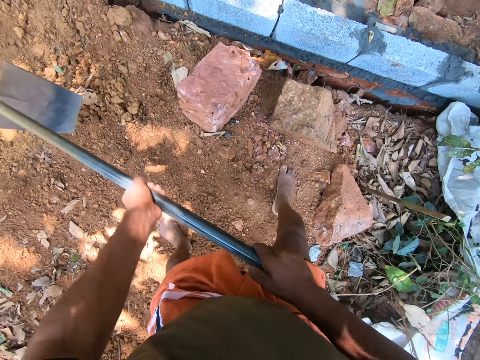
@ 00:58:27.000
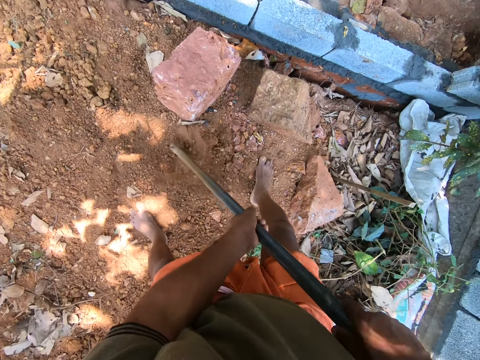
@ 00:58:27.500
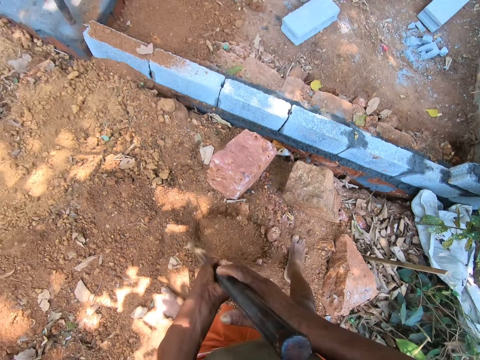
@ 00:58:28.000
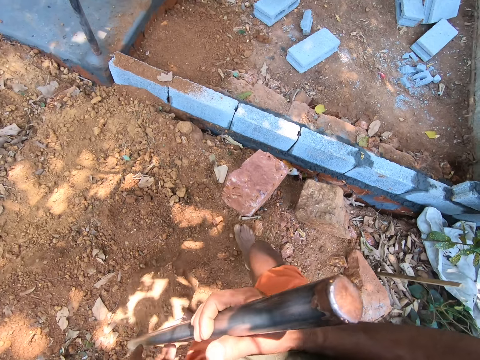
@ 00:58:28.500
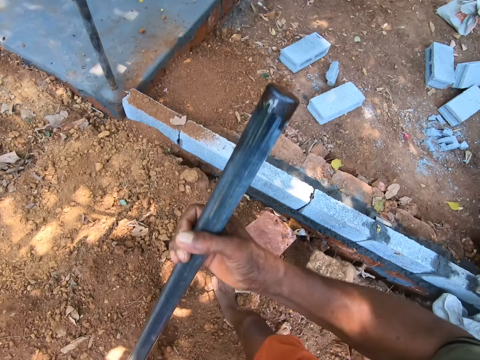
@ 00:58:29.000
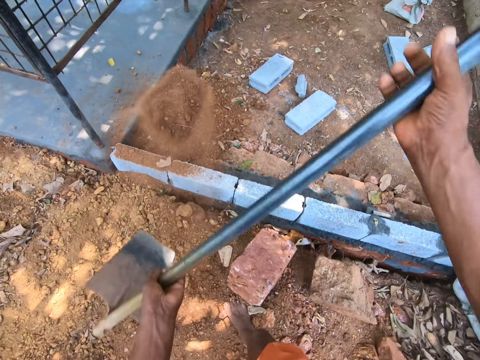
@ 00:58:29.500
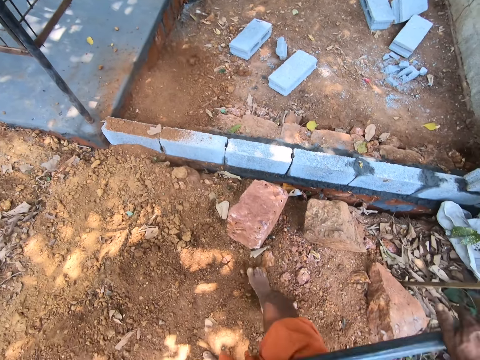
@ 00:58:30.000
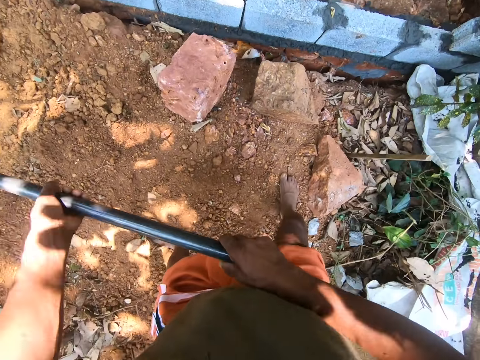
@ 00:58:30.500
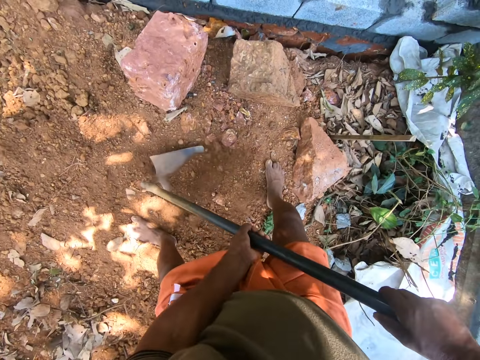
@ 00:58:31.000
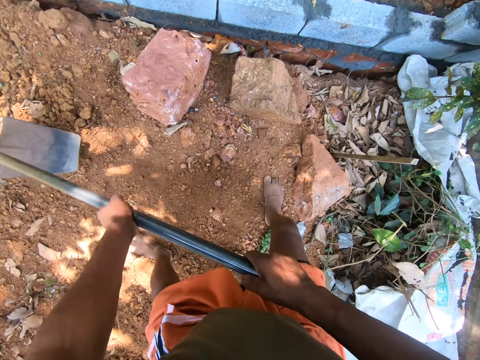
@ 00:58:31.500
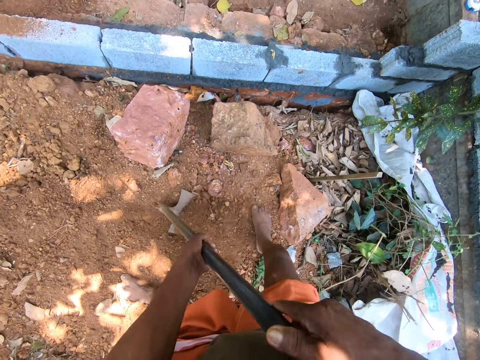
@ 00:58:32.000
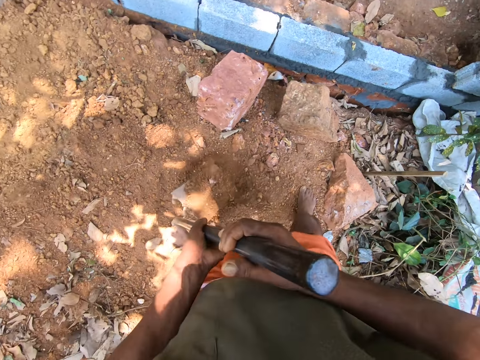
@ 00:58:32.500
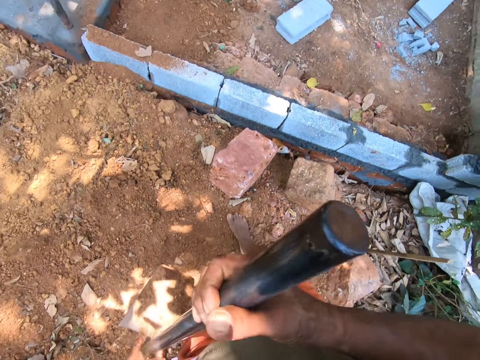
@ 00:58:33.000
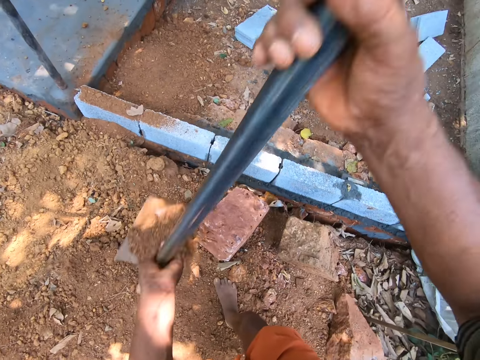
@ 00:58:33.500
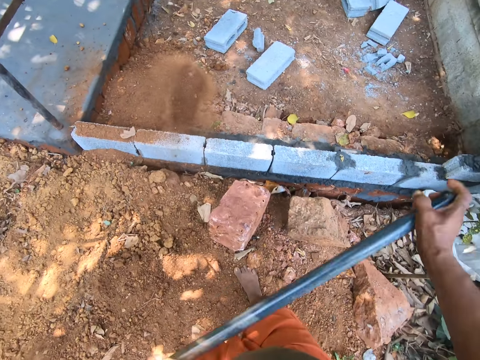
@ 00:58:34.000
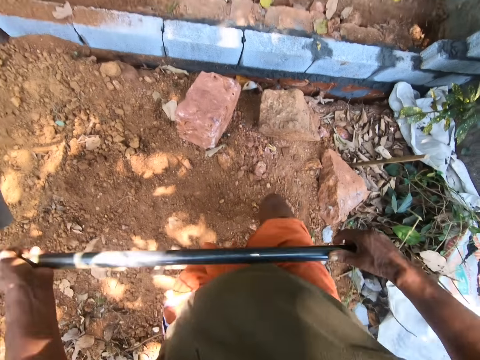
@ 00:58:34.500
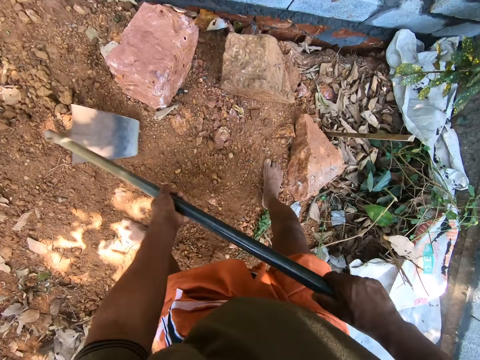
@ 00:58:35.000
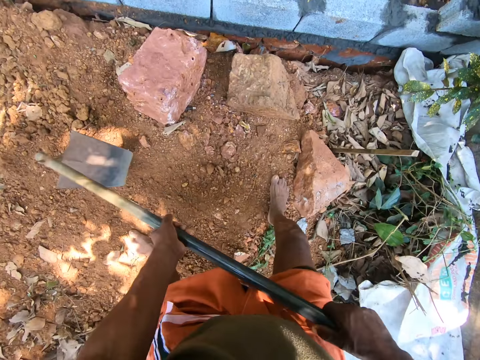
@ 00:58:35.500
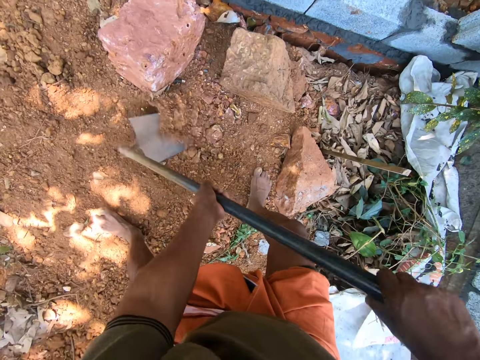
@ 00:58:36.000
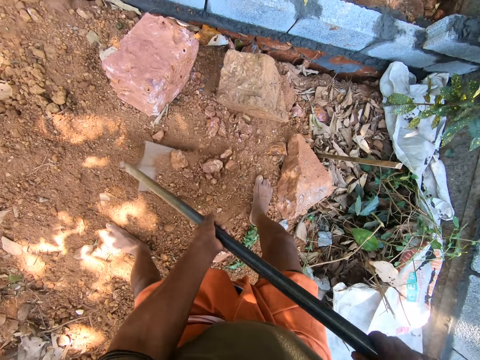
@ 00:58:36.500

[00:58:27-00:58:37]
The camera wearer takes sand from the ground with the hoe using both hands. They pour the sand on the ground with the hoe using both hands. They till the ground with the hoe using both hands. They take sand from the ground with the hoe using both hands. They pour the sand on the ground with the hoe using both hands. They till the ground with the hoe using both hands.

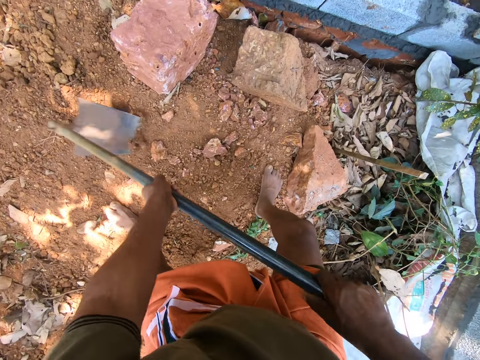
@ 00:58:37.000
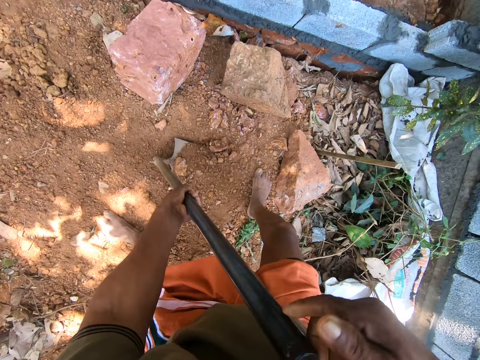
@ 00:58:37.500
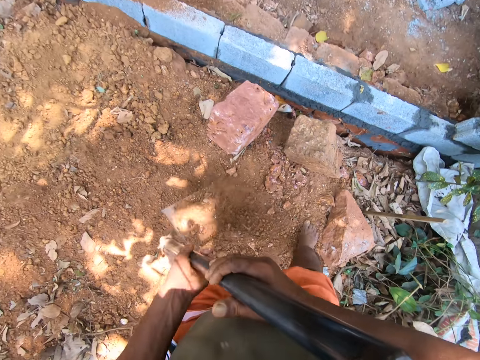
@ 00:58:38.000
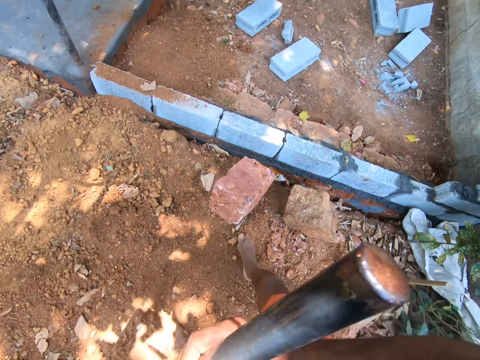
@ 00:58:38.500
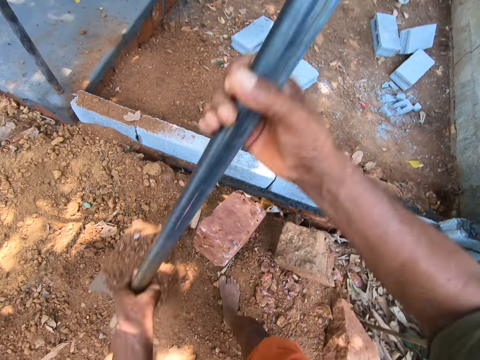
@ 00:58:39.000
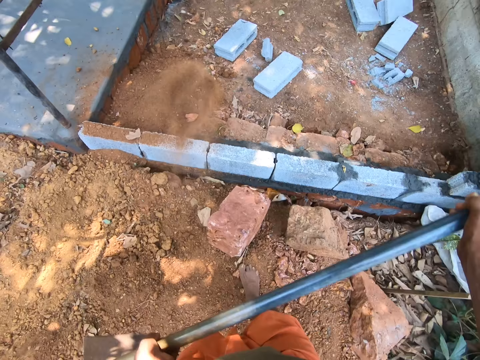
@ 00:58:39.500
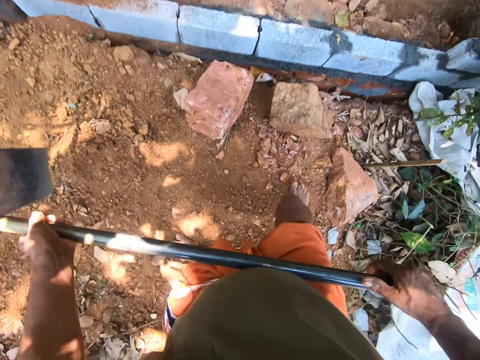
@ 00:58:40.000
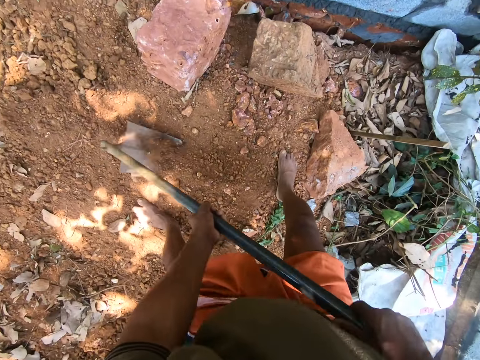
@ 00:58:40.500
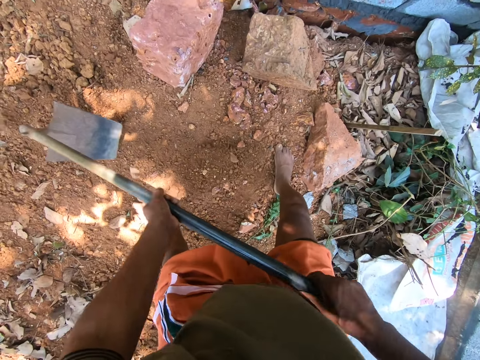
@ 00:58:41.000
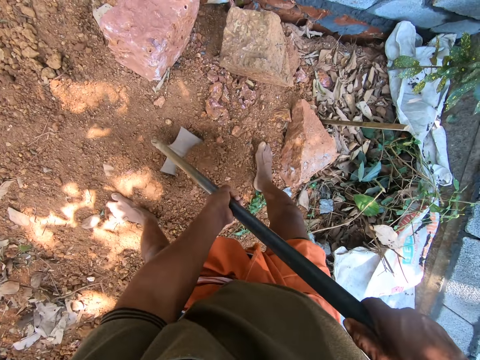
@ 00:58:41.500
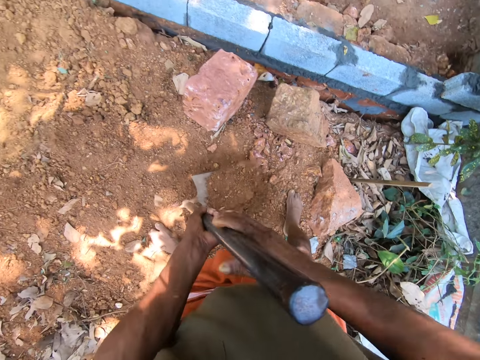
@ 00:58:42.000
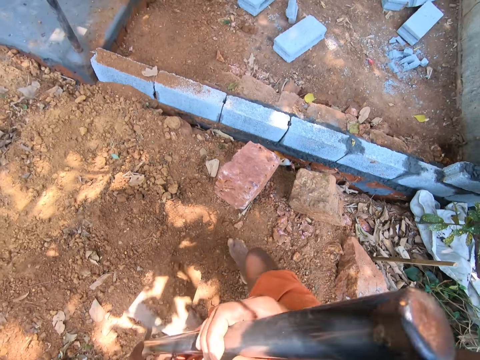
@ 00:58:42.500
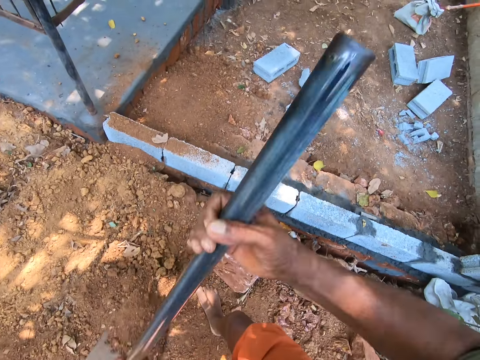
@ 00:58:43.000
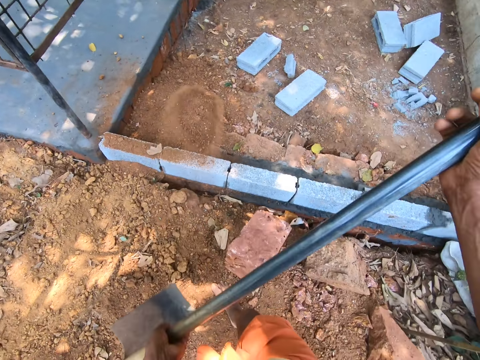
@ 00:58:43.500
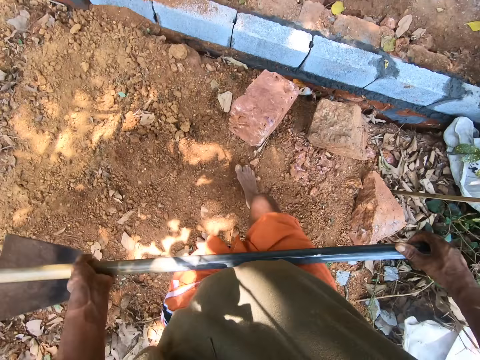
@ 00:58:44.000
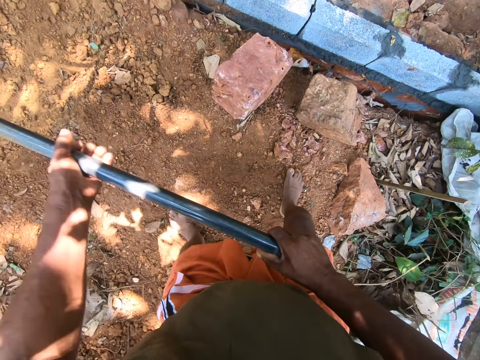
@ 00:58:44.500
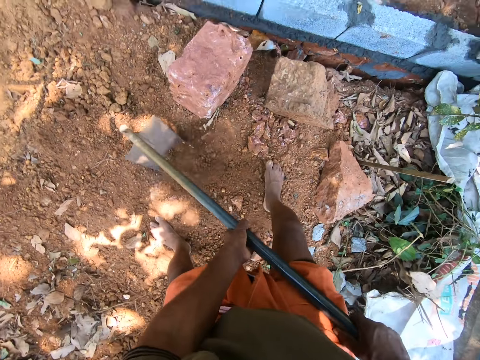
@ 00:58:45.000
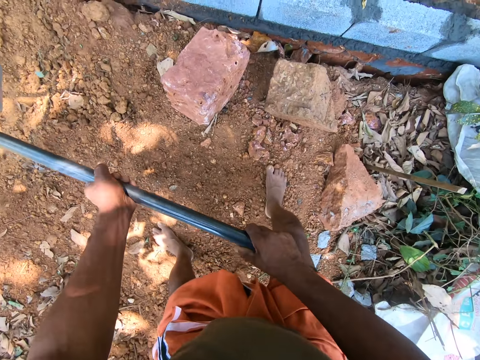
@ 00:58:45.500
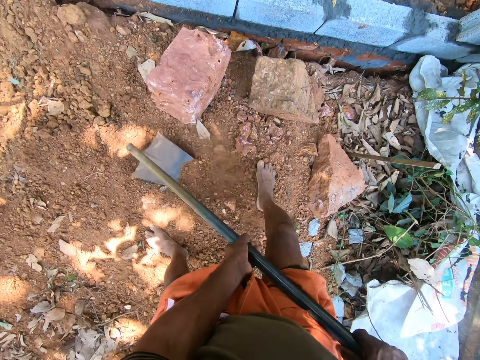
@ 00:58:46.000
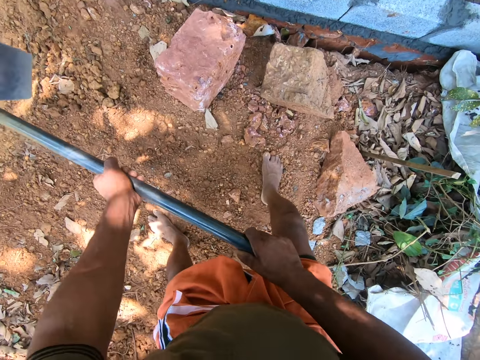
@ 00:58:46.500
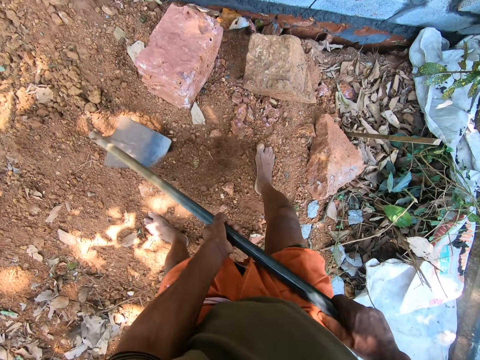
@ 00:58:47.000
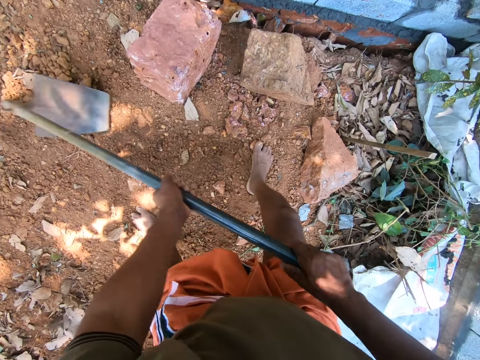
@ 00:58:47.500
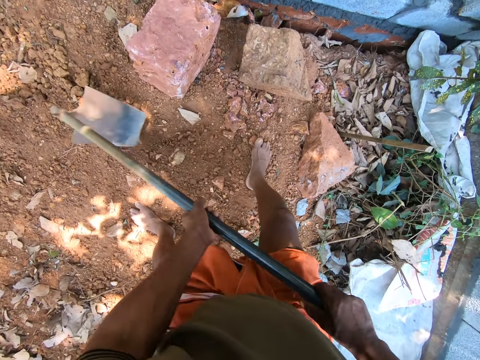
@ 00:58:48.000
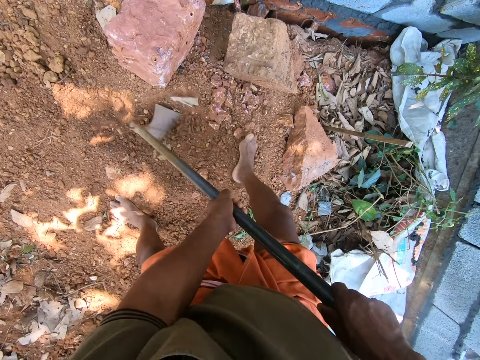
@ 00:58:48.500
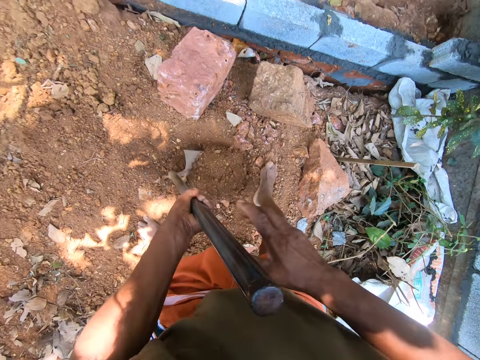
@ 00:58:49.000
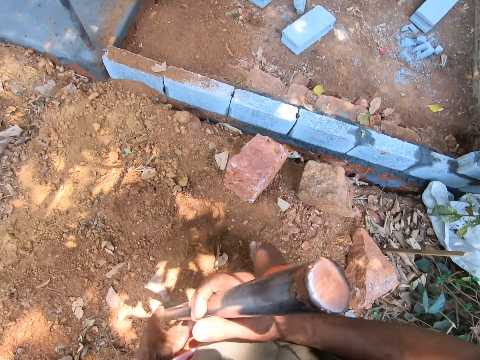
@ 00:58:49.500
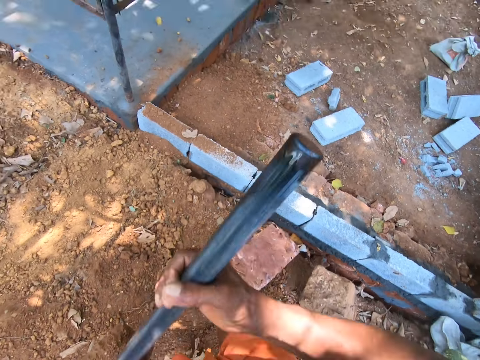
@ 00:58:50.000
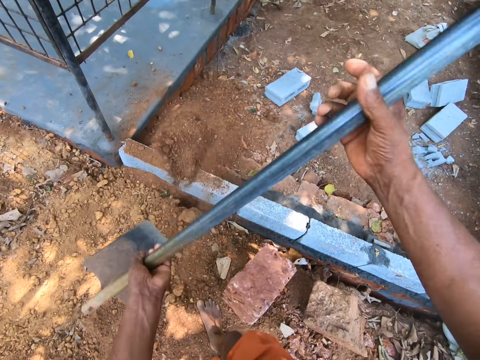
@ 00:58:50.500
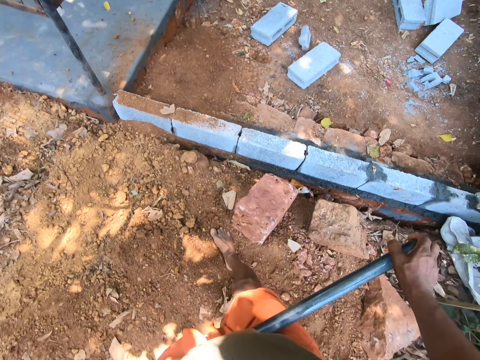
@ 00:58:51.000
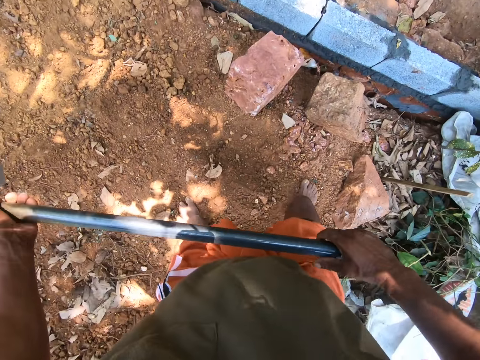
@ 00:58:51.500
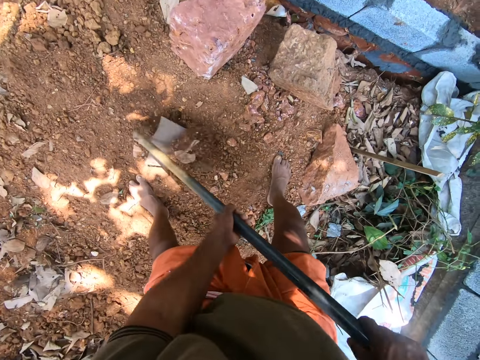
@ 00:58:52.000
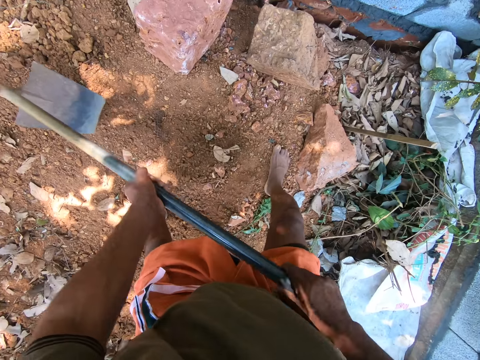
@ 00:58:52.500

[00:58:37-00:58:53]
The camera wearer takes sand from the ground with the hoe using both hands. He pours the sand on the ground with the hoe using both hands. He tills the ground with the hoe using both hands. He takes sand from the ground with the hoe using both hands. He pours the sand on the ground with the hoe using both hands. He tills the ground with the hoe using both hands. He scoops sand from the ground with the digging hoe in his hands. He pours the sand in the digging hoe in his hands in the fenced space. He digs the ground with the digging hoe in his hands.
